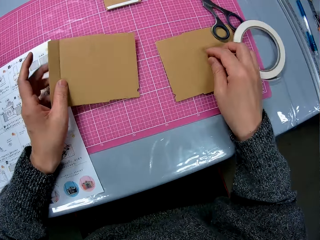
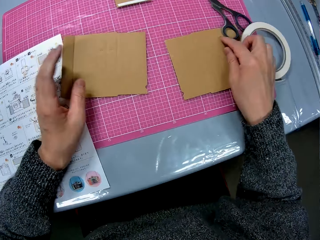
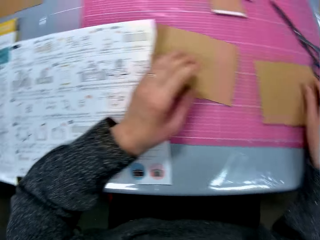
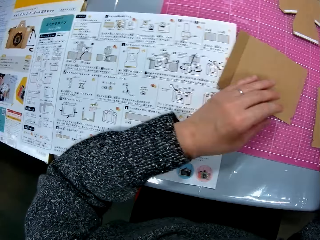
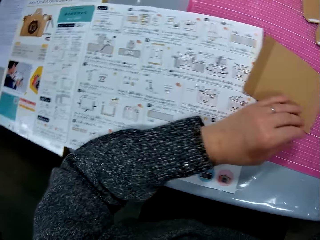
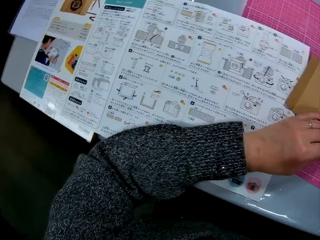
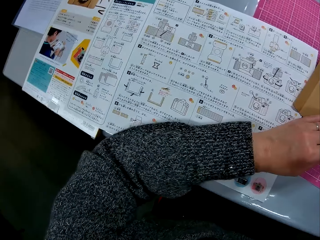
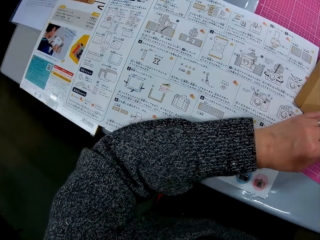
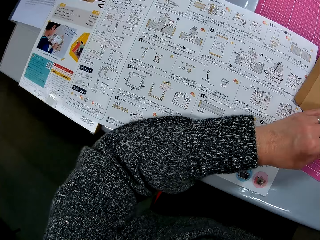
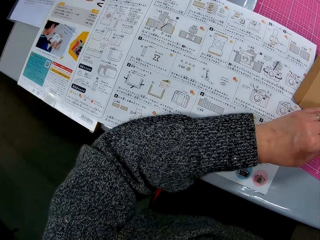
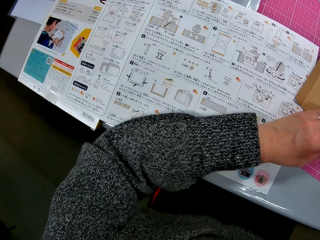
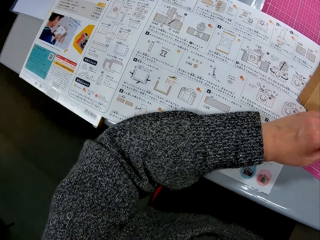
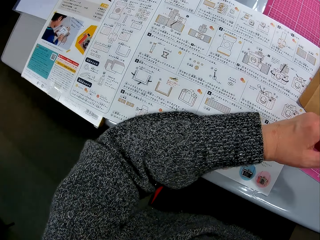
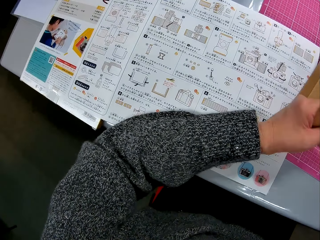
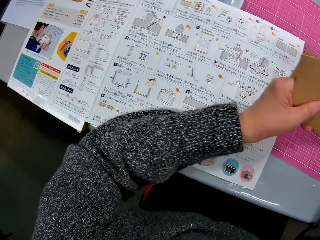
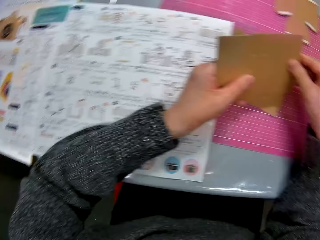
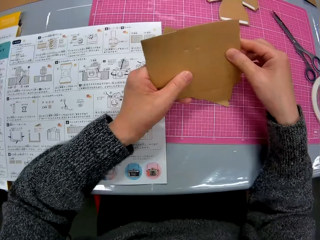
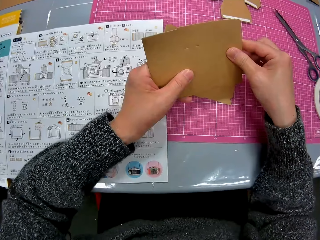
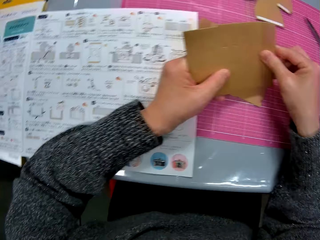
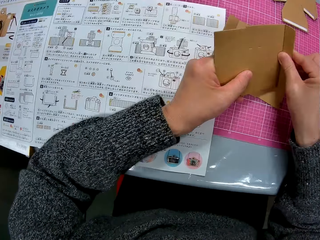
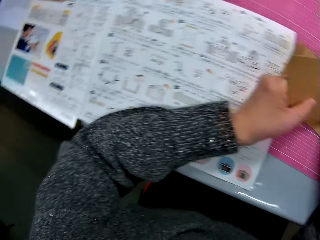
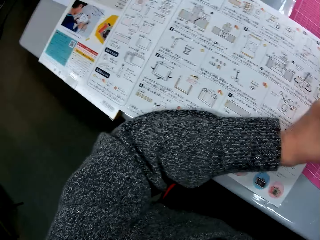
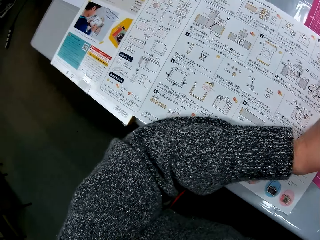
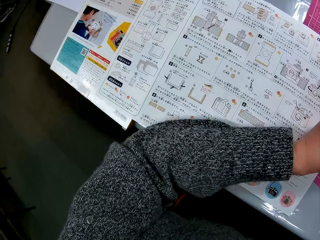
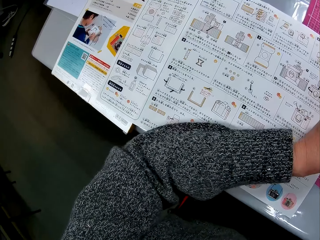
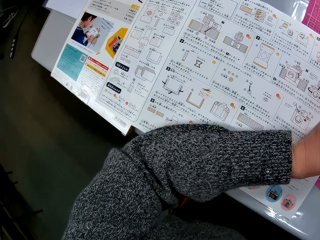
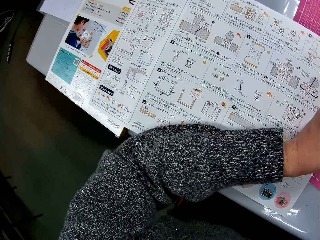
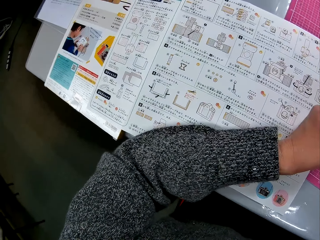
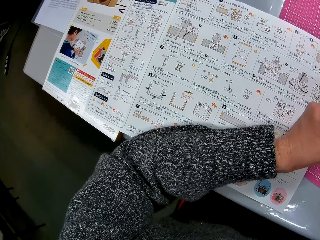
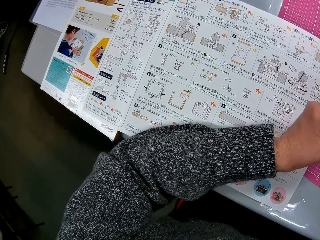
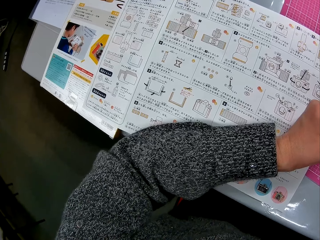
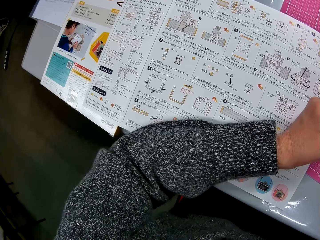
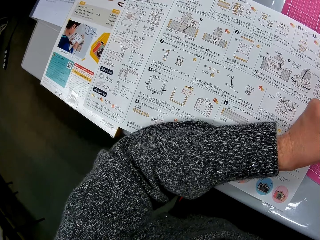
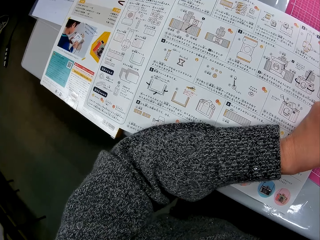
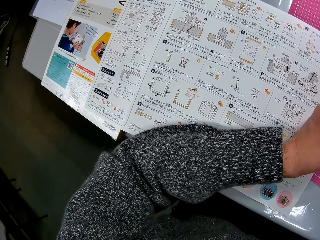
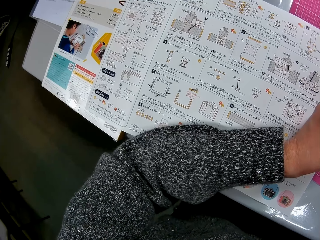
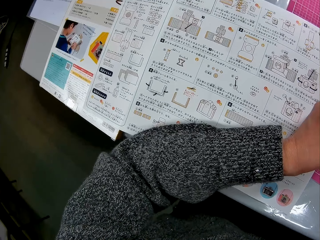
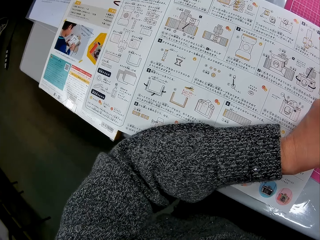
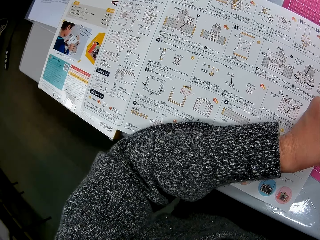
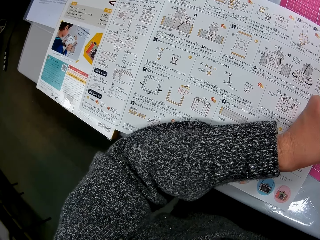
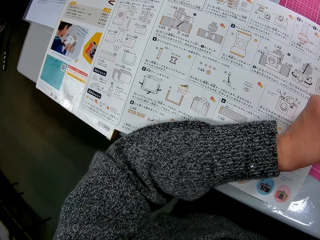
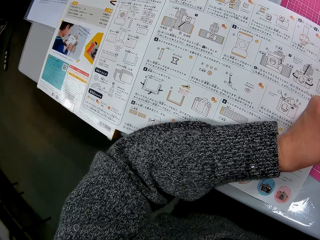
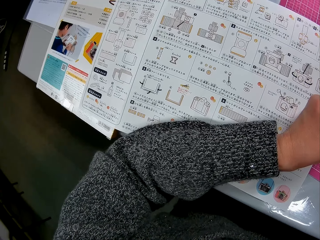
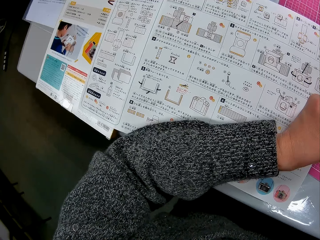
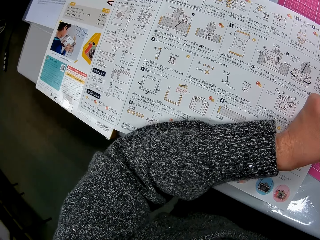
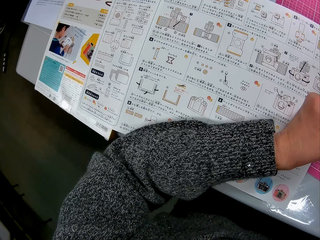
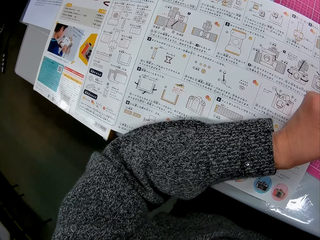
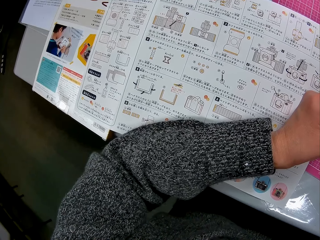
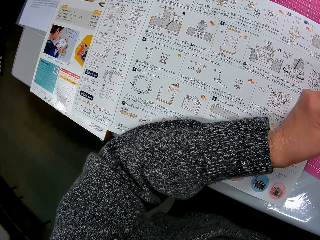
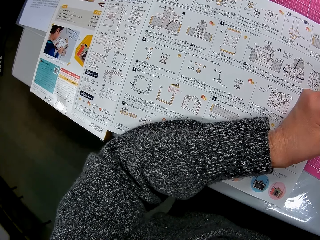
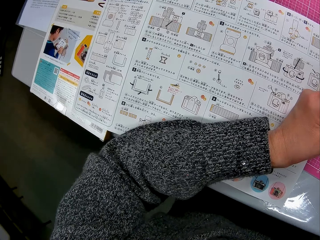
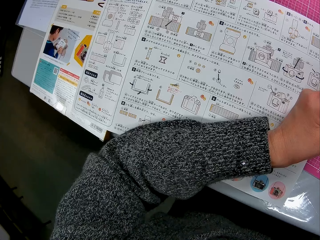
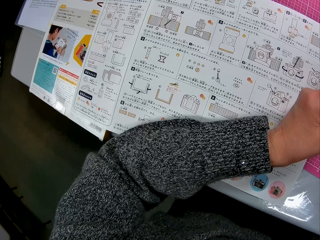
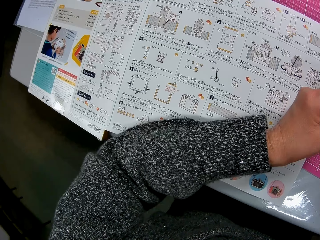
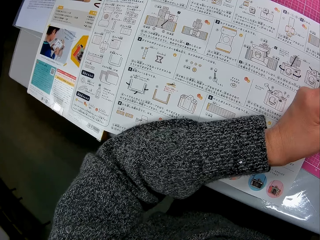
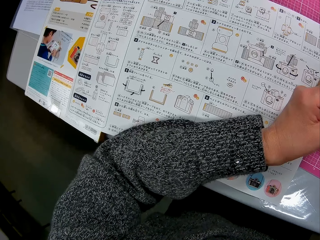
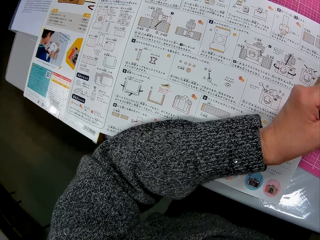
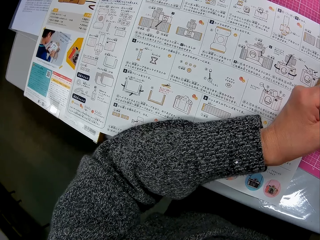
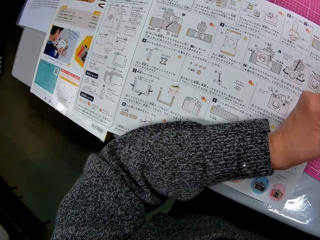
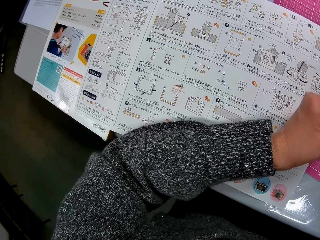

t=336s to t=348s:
The camera wearer puts the cardboard box craft on the table. She looks at the paper on the table. She bends the right edge of the cardboard with her right hand. She looks at the paper on the table.

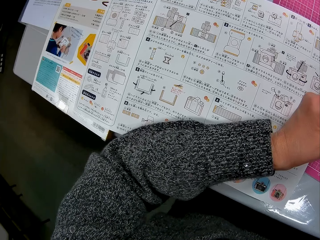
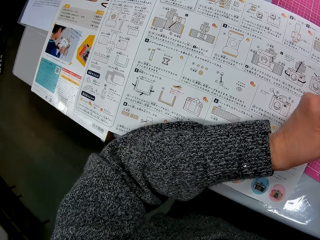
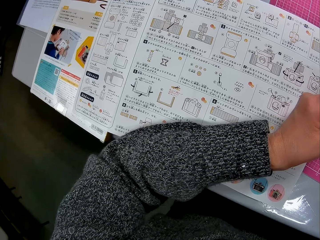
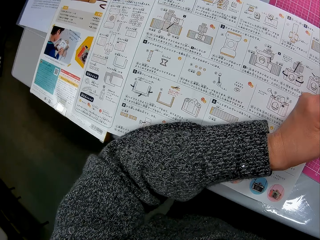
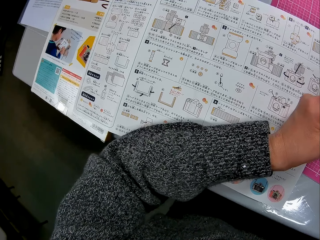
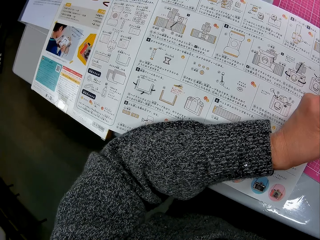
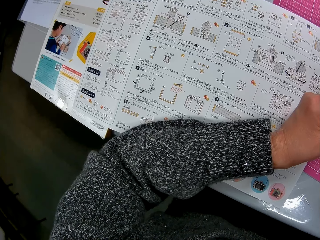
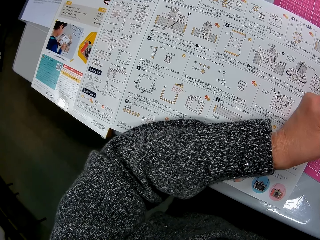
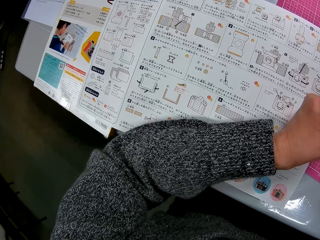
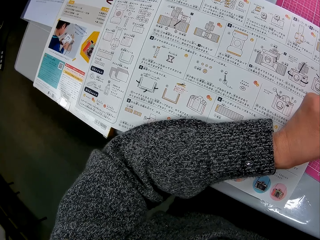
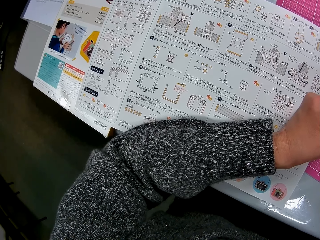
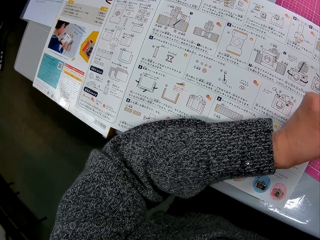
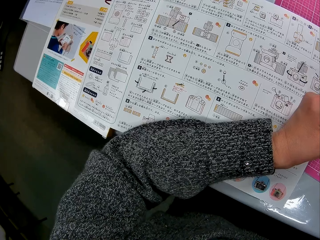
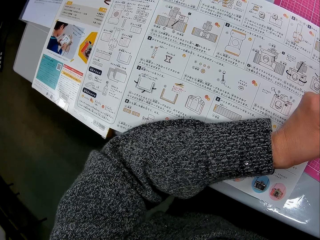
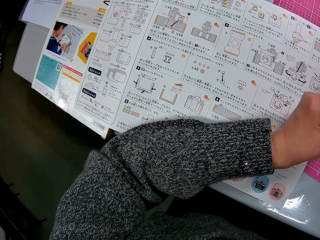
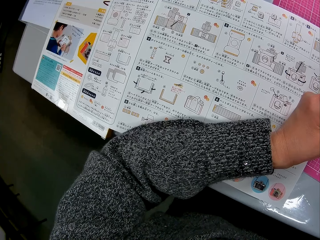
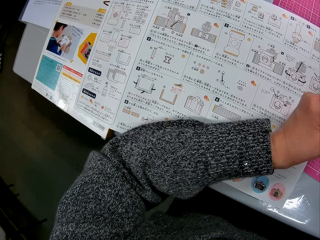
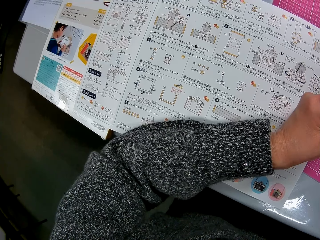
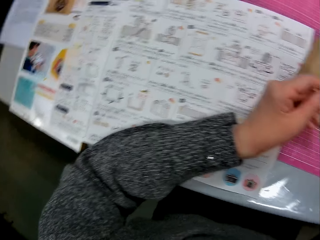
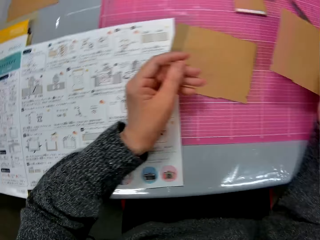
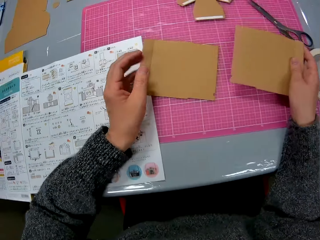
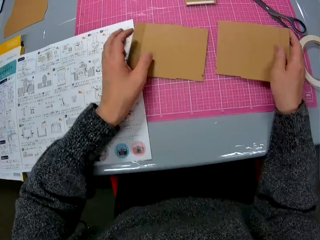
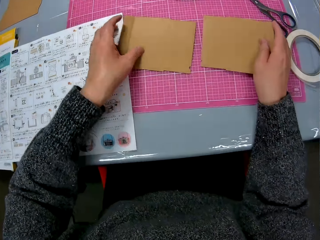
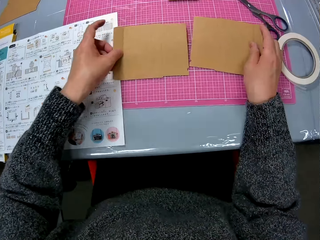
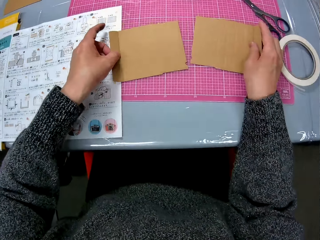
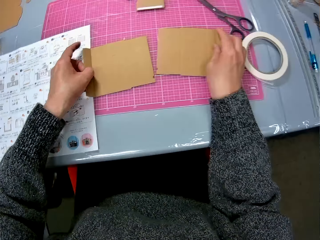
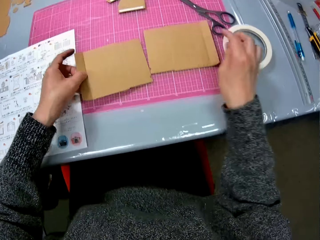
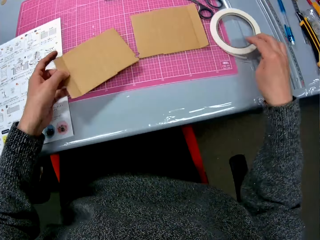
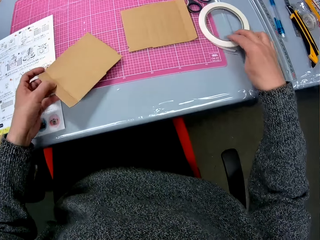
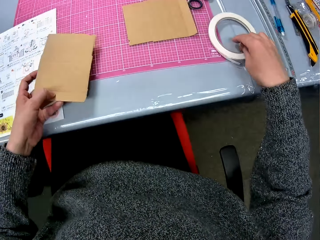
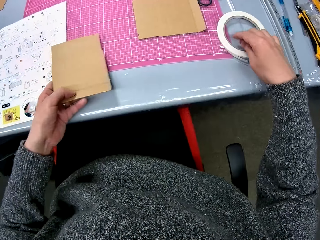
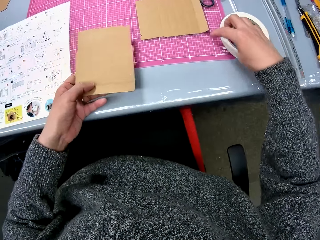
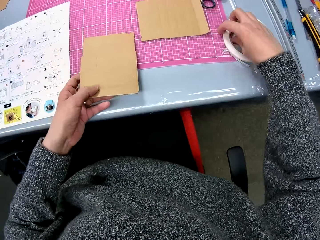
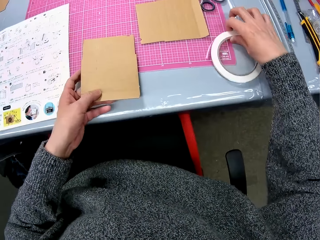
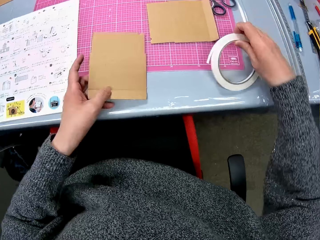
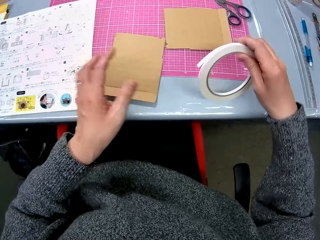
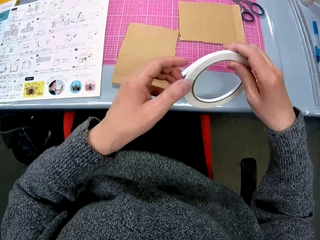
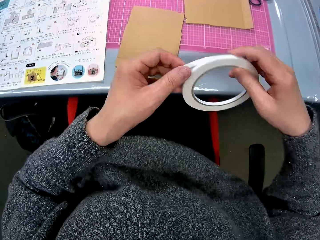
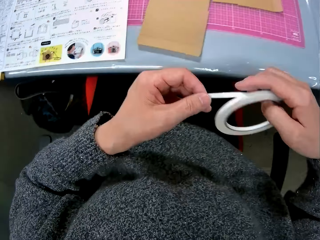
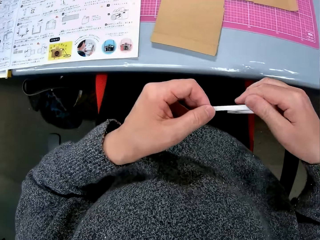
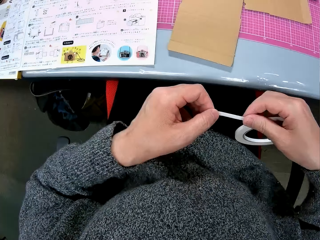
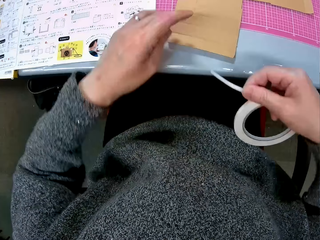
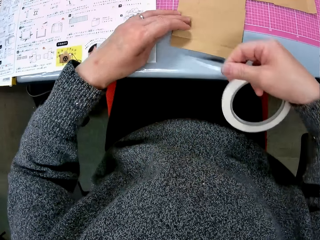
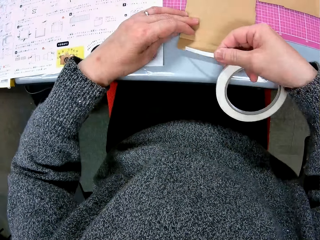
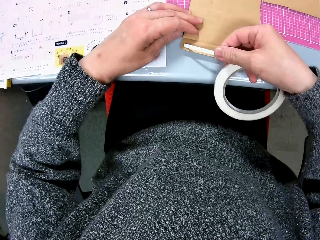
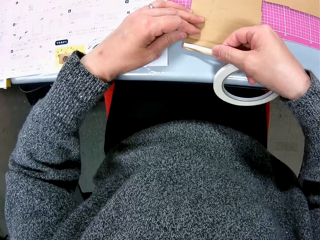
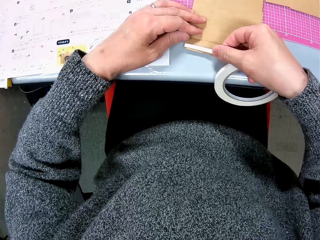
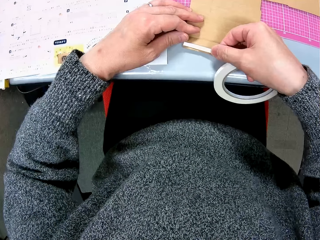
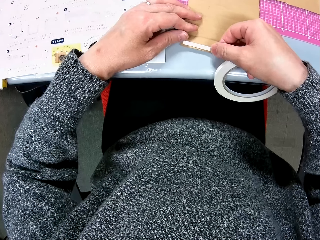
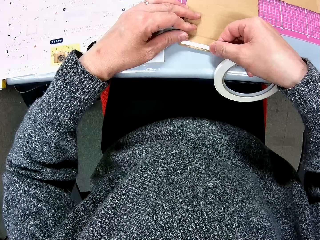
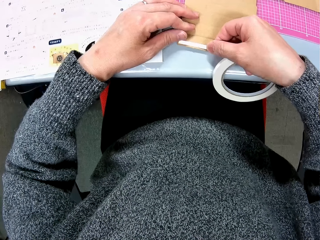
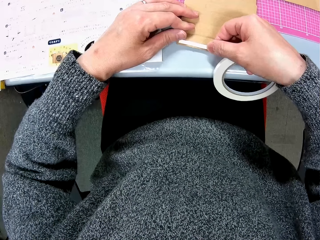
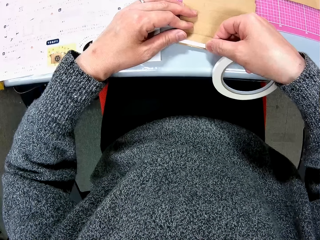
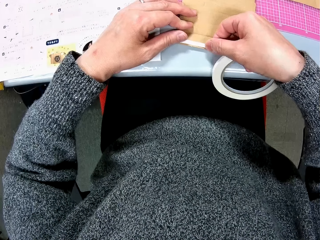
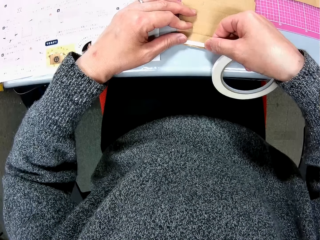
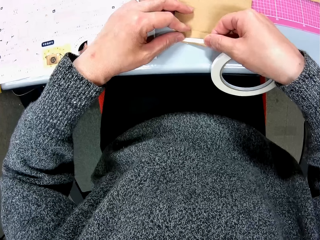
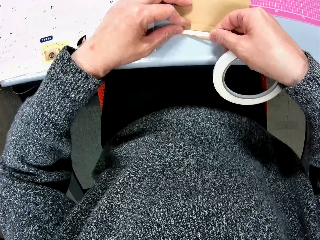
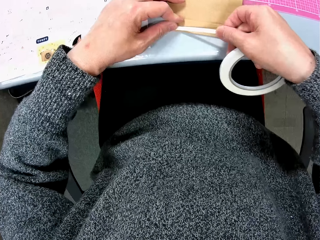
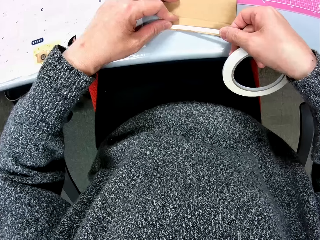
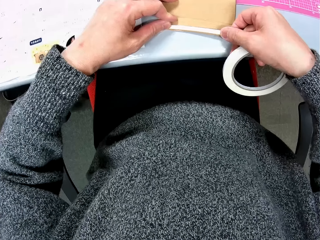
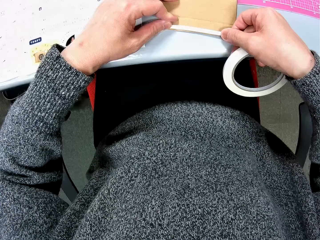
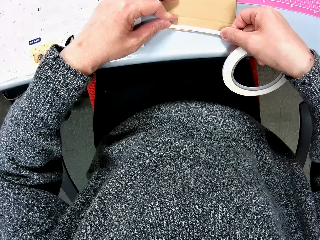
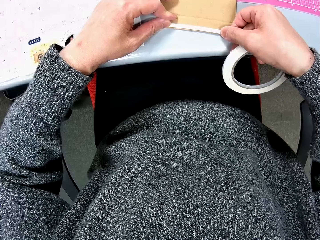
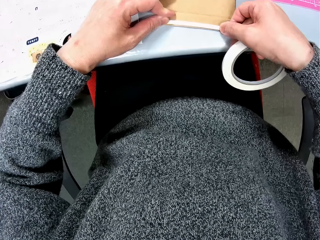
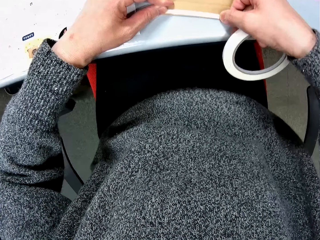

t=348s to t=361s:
The camera wearer drops the cardboard paper on the table with her right hand. She picks up another cardboard paper with her left hand. She picks up the sellotape from the table with her right hand. She drops the cardboard paper on the table with her left hand. She opens the sellotape with her left hand. She holds the cardboard paper with her left hand. She tapes the edge of the cardboard paper on the table with her right hand.
